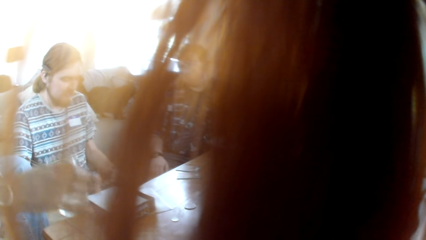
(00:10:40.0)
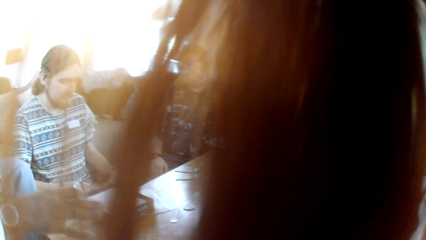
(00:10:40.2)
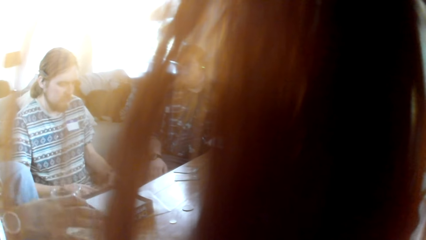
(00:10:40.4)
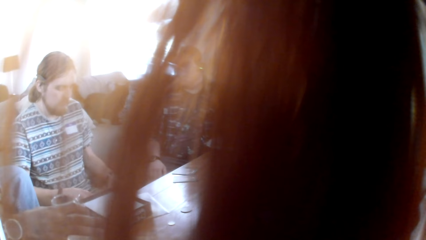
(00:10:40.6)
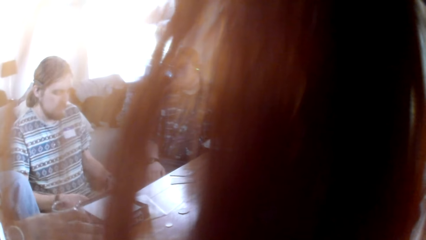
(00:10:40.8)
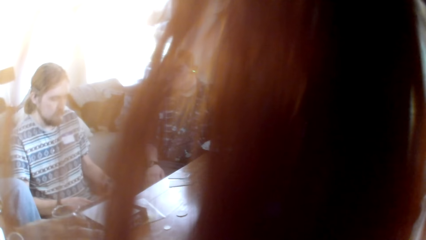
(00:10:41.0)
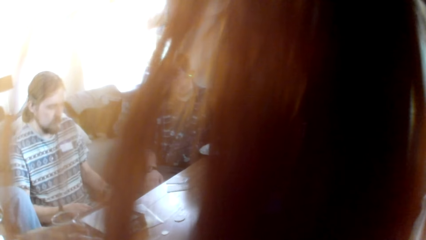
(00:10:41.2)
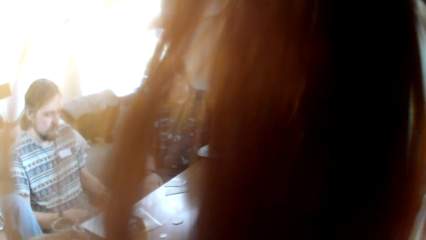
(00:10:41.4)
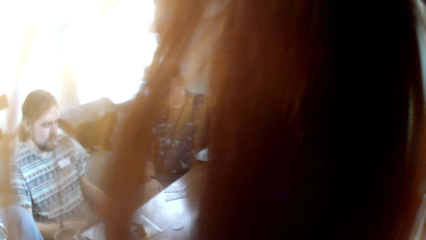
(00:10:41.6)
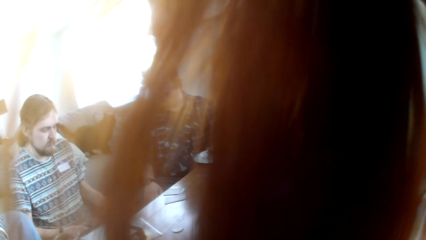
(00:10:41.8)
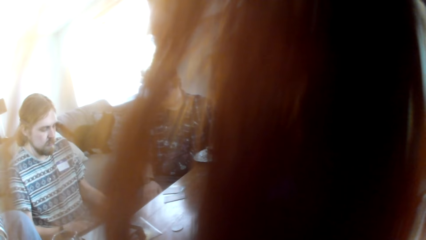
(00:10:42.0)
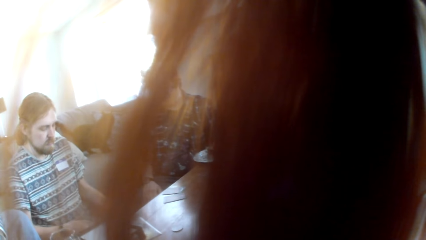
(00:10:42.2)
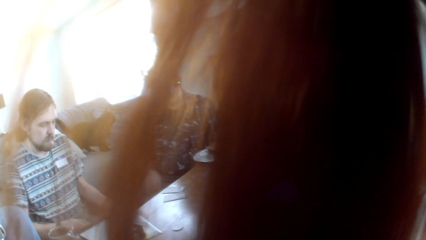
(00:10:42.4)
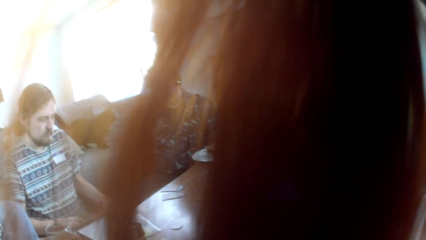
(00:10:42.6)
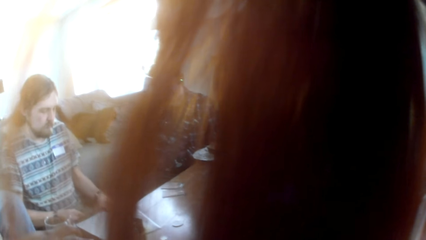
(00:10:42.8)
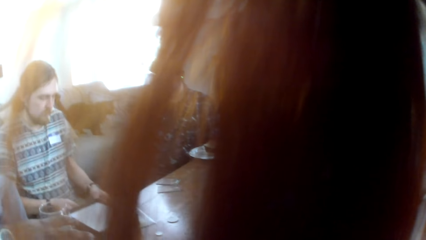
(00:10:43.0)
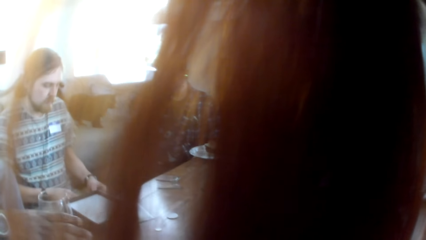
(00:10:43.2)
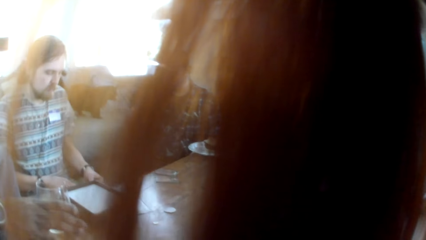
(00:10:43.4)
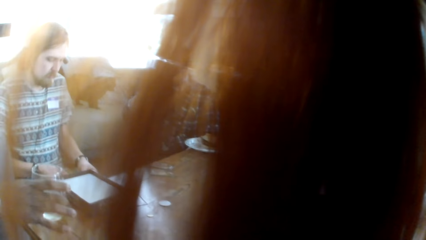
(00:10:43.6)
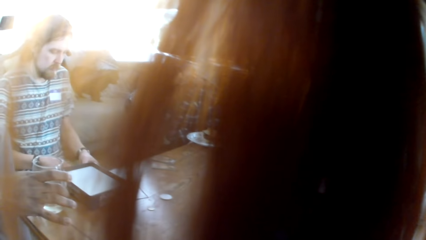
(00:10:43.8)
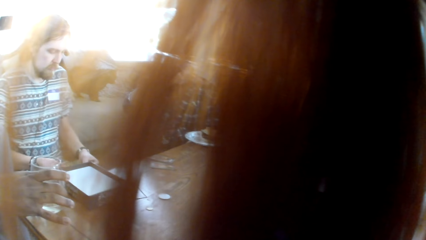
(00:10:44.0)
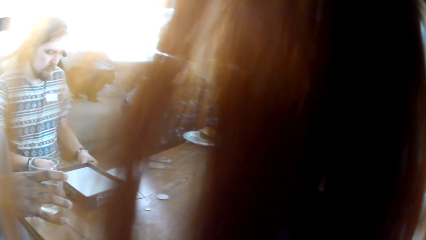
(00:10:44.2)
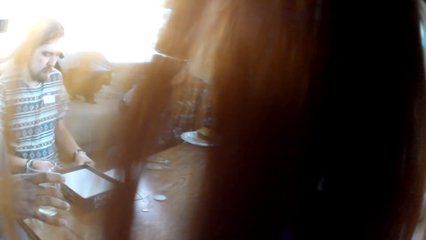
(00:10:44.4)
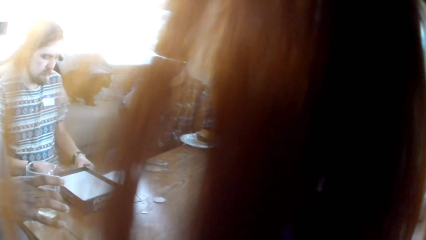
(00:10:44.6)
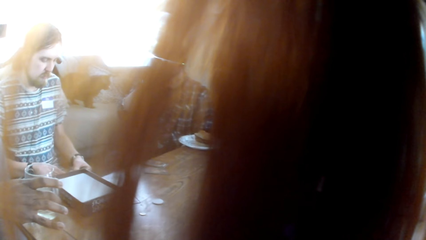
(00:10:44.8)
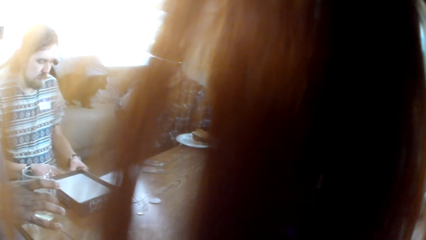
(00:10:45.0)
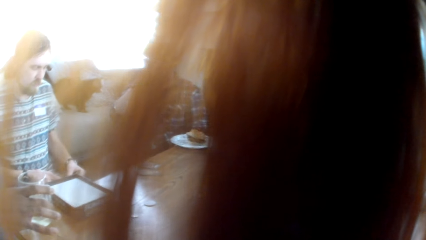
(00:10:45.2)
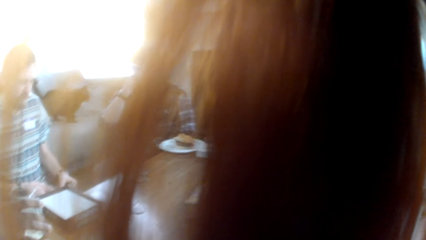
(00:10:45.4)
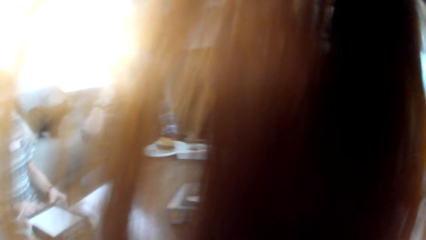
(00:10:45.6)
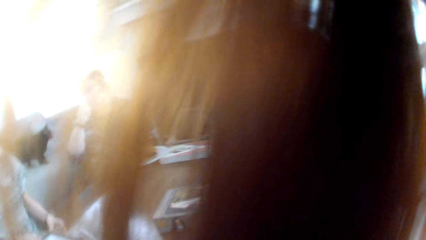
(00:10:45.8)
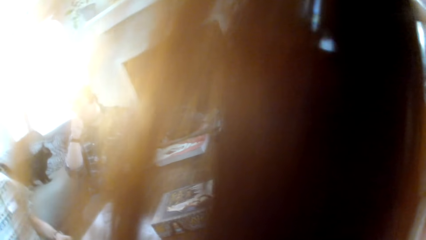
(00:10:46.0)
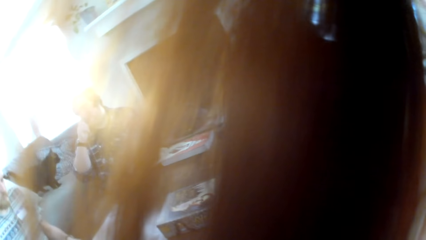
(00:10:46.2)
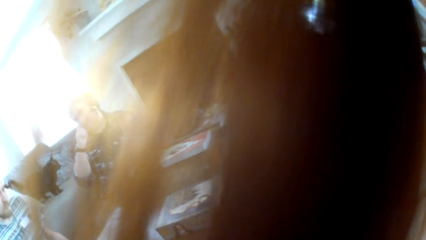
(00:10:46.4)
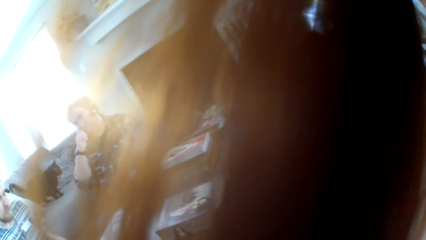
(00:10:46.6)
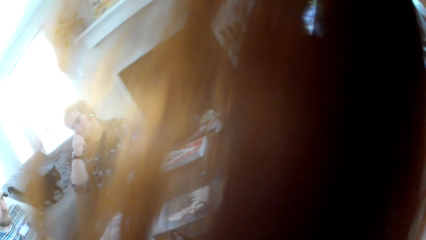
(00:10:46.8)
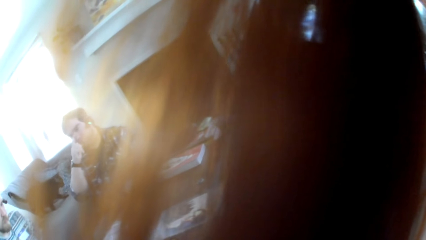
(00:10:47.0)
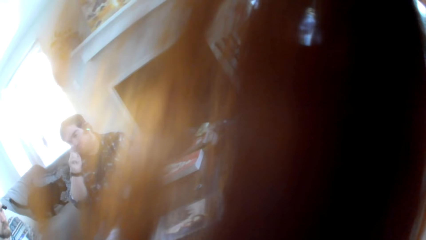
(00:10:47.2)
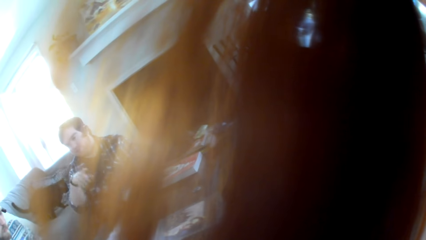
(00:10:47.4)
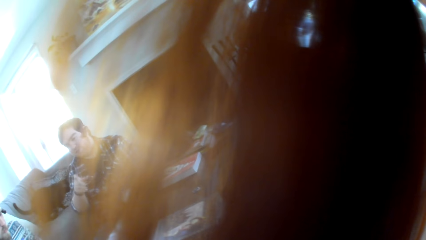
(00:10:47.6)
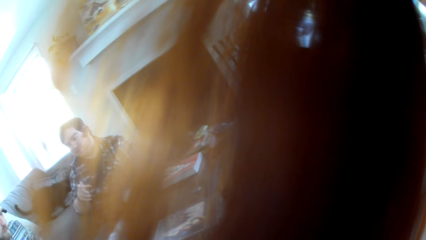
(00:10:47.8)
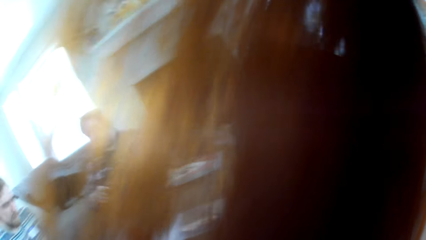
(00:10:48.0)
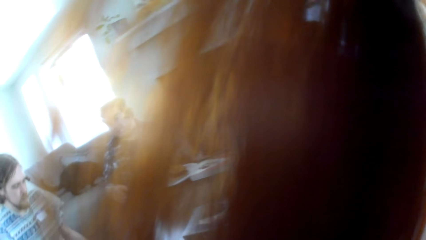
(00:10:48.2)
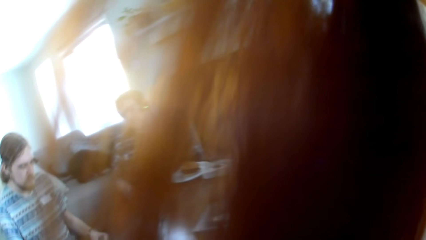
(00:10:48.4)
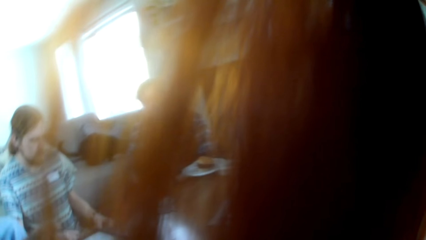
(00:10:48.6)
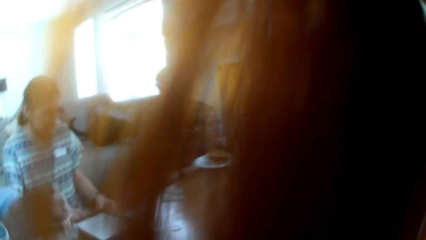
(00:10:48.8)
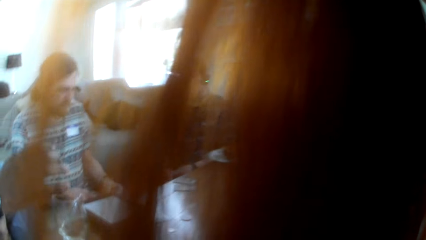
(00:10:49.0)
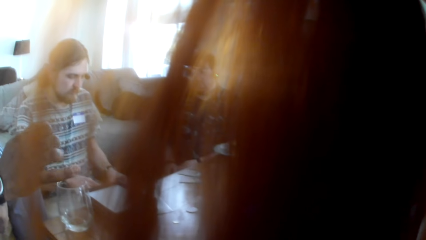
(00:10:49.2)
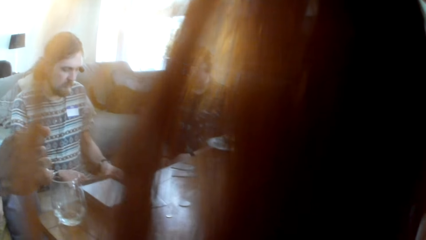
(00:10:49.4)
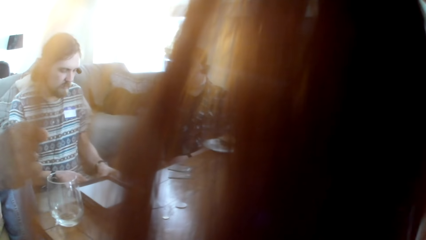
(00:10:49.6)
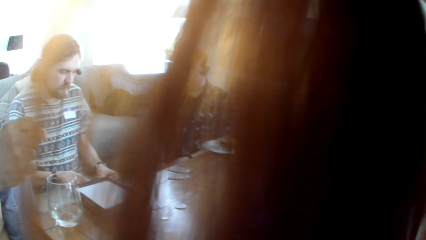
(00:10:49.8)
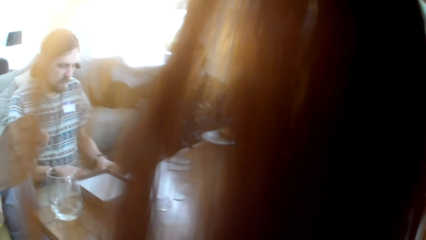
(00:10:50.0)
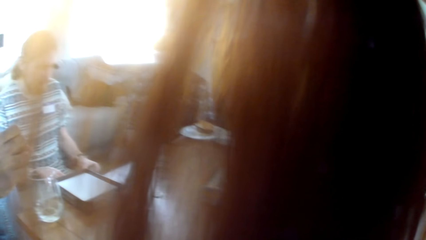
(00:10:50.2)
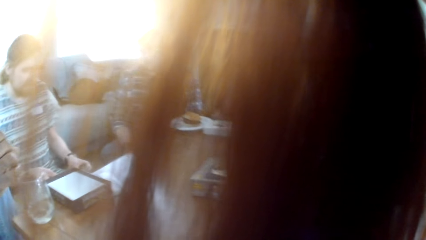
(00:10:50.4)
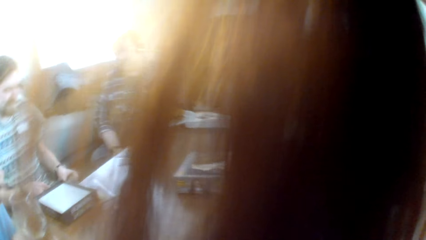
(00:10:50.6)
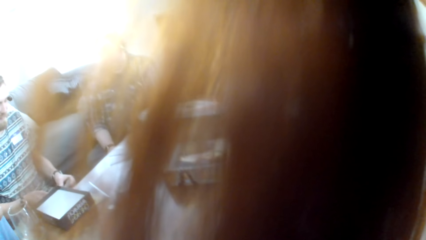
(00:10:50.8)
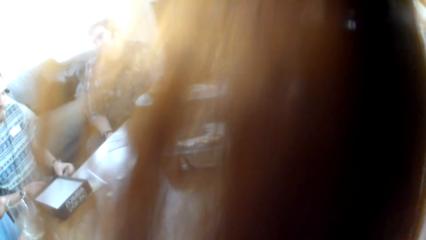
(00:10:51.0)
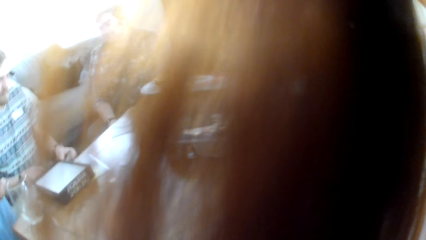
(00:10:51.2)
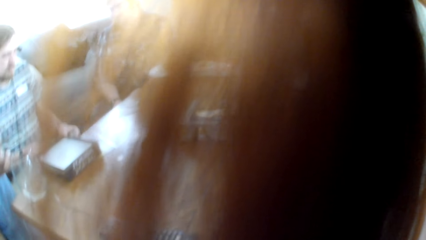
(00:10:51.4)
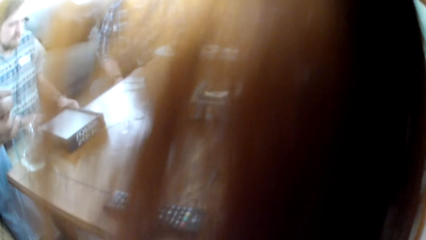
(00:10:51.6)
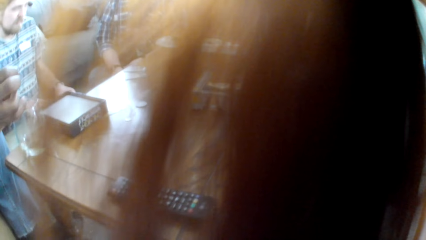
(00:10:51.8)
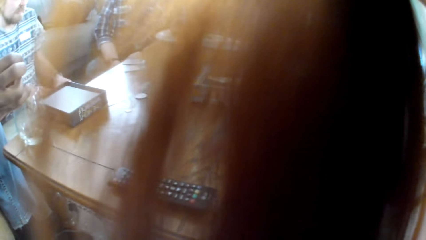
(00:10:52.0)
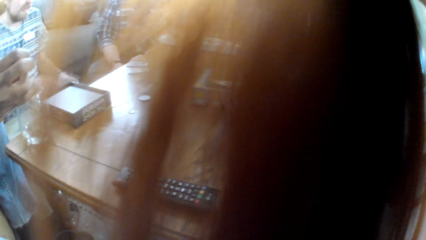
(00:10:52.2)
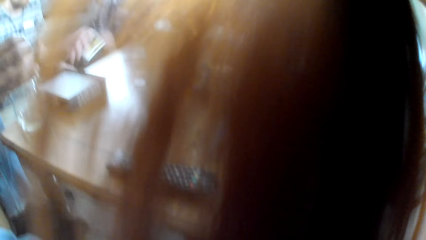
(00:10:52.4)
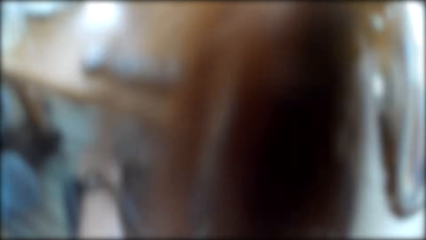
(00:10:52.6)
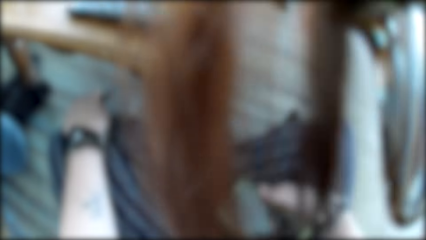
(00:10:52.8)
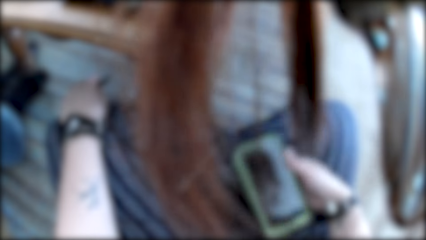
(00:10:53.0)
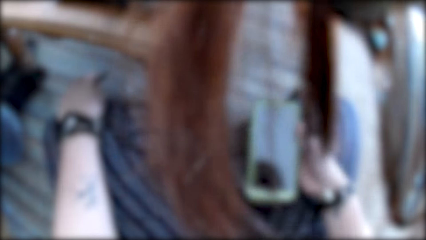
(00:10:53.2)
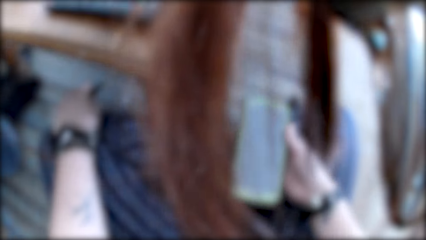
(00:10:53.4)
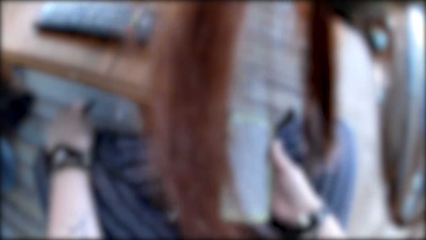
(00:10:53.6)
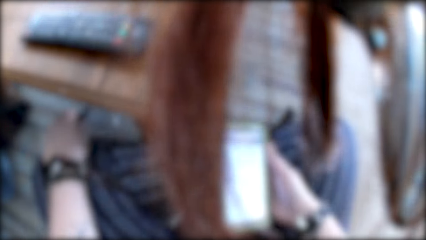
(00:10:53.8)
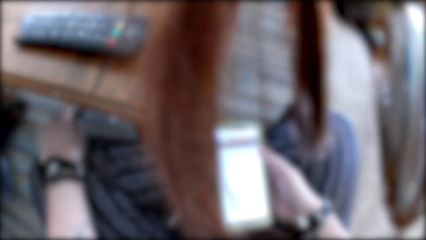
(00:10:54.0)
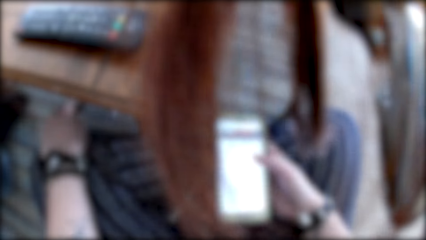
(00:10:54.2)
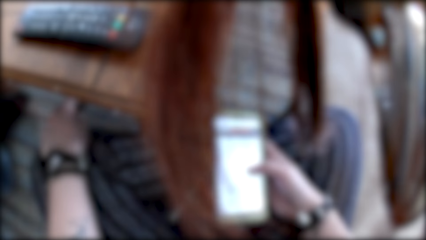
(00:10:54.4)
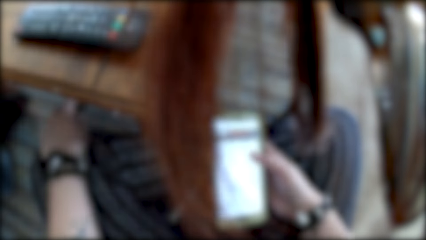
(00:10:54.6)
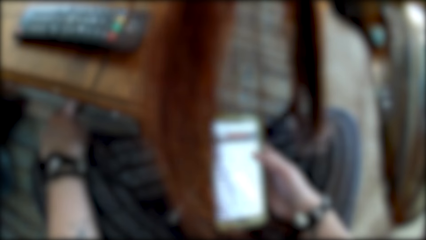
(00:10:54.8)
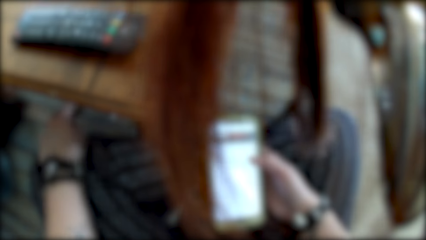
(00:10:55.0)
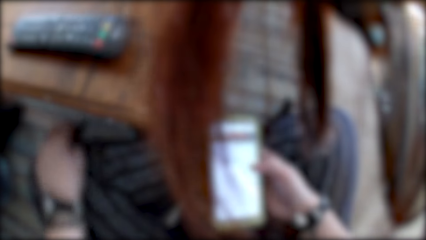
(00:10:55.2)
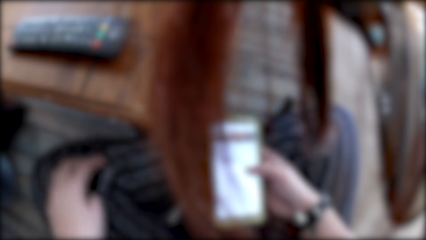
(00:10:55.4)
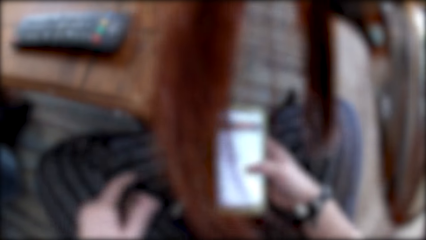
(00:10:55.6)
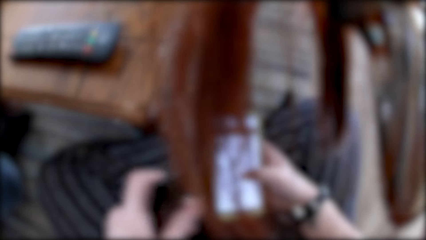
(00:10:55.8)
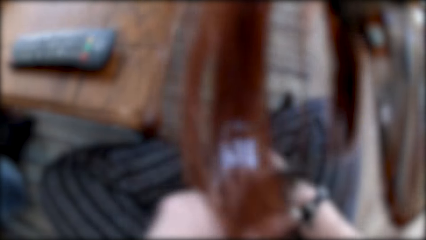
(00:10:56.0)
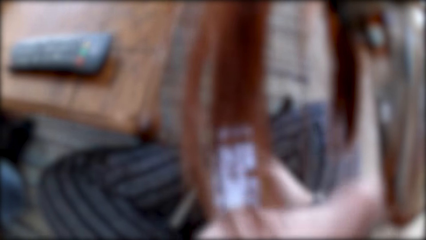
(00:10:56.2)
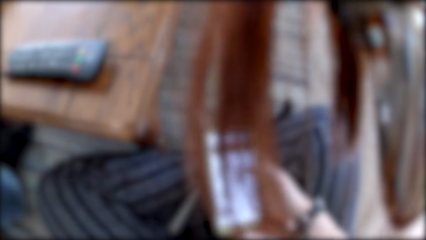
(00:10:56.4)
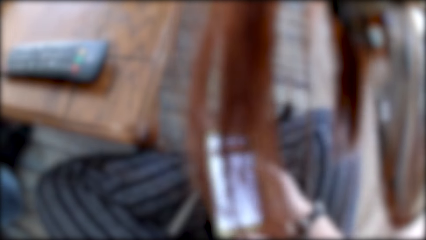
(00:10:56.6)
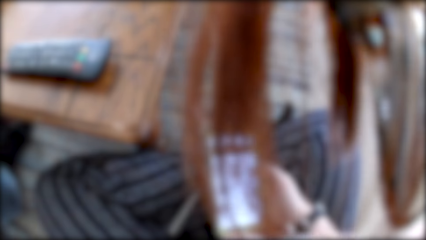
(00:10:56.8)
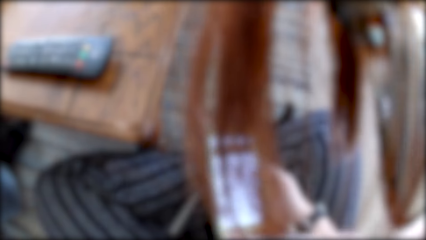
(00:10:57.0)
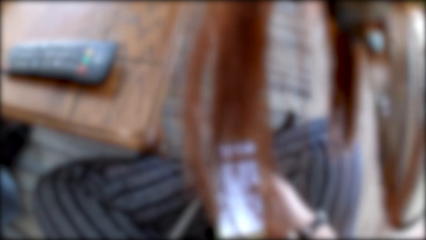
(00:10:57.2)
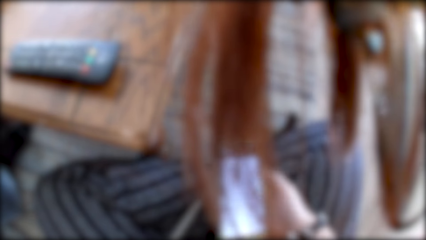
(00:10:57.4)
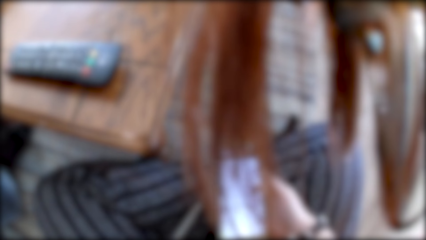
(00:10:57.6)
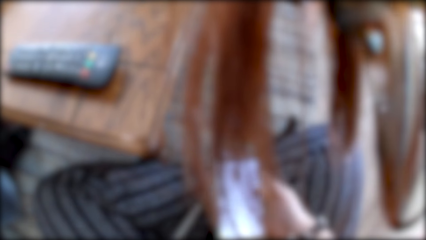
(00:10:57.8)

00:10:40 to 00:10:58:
A man puts a glass on the table. Another man talks to the colleagues. The camera wearer stares at a third man. She turns her head. A woman talks to the colleagues. The camera wearer looks at a fourth man. The second man talks to the fourth man. The camera wearer takes a phone. She scrolls the phone with her right hand. She moves her left hand.
